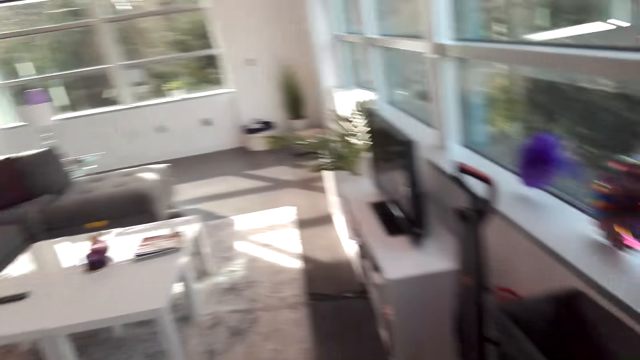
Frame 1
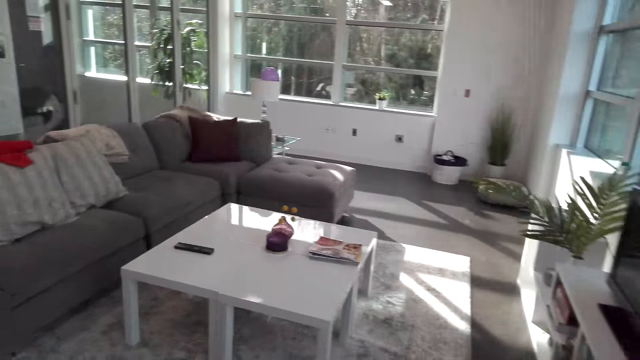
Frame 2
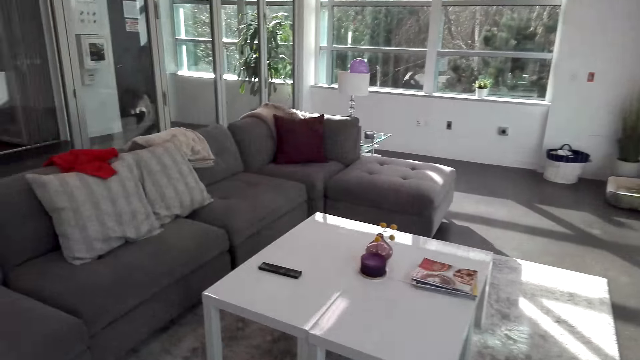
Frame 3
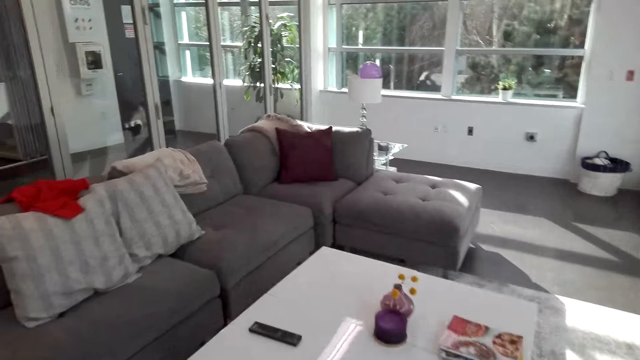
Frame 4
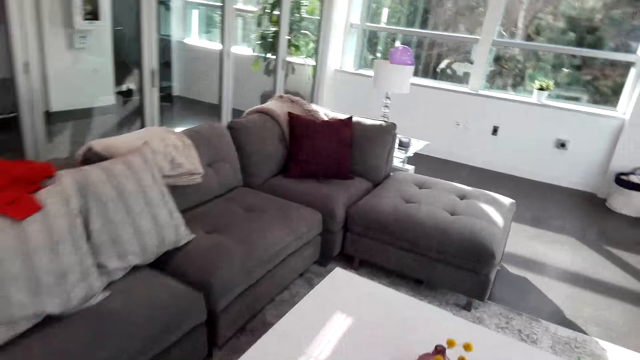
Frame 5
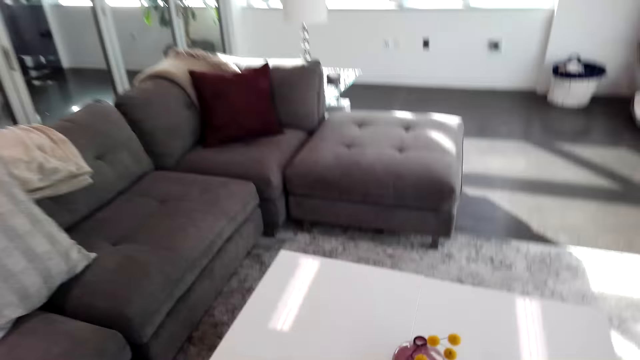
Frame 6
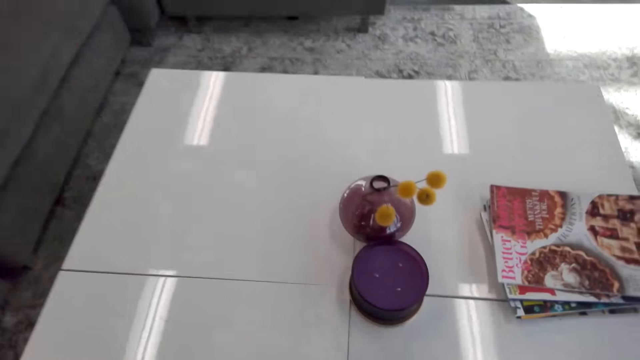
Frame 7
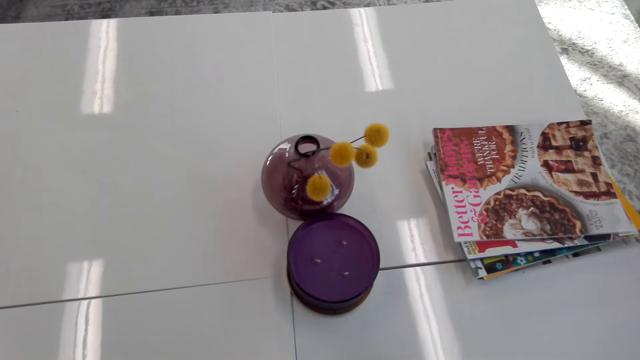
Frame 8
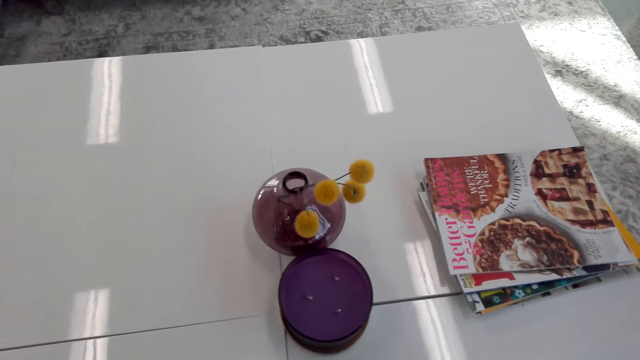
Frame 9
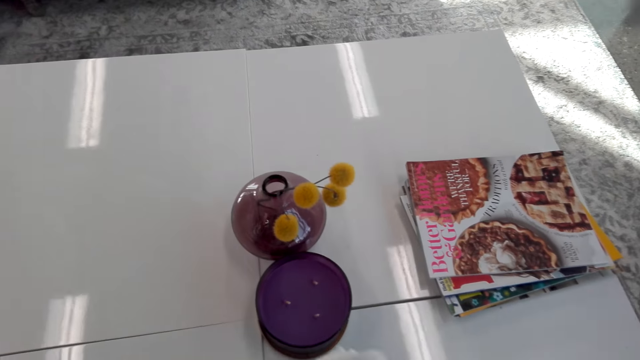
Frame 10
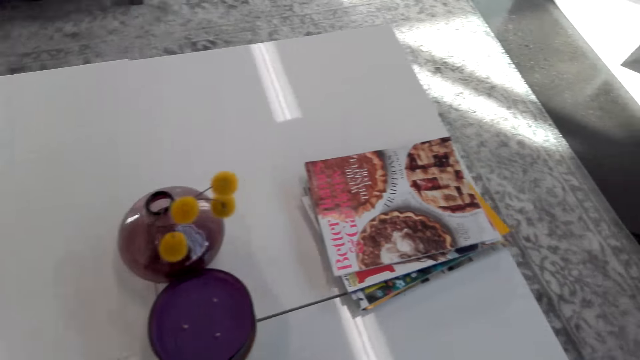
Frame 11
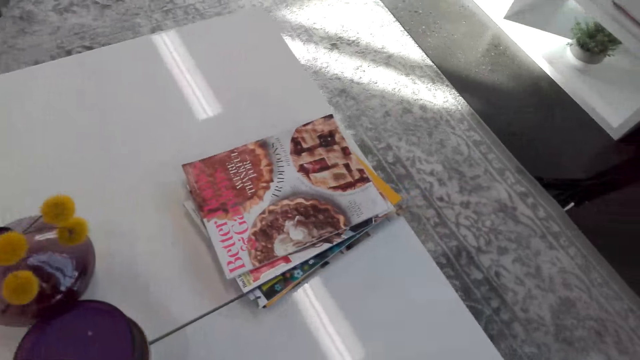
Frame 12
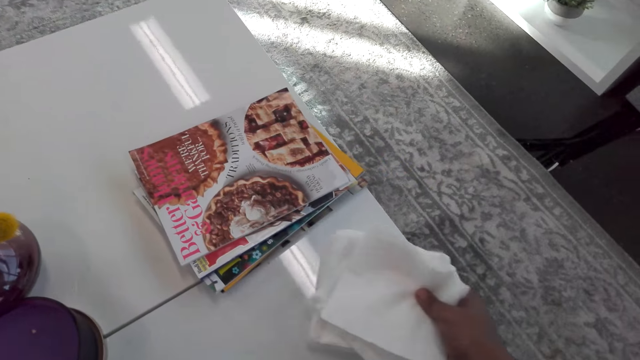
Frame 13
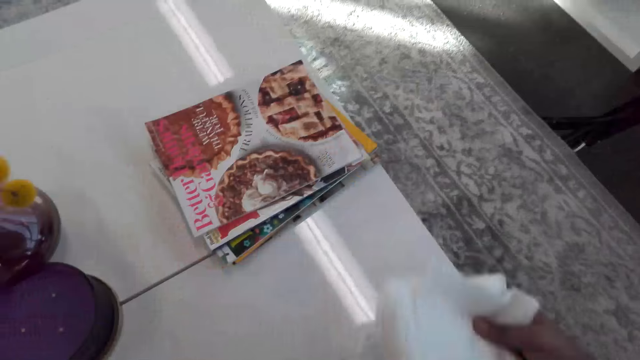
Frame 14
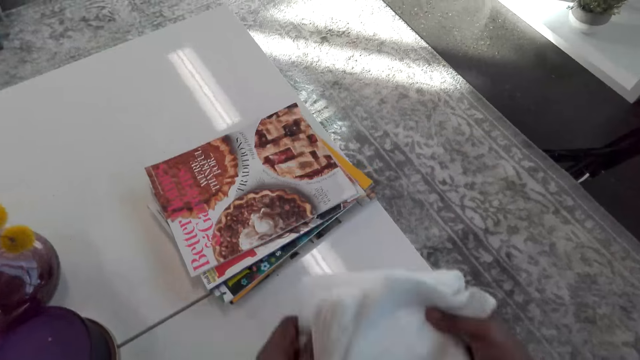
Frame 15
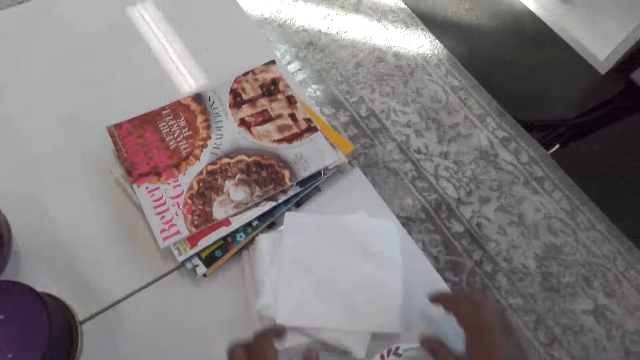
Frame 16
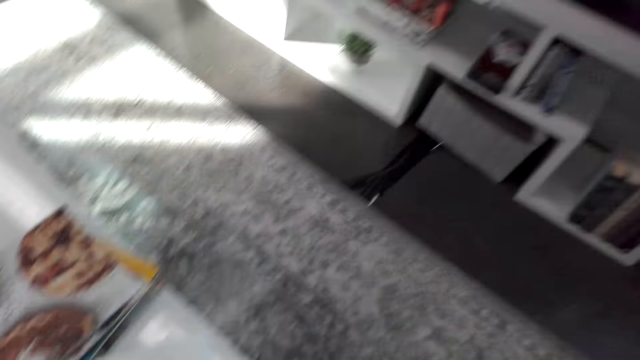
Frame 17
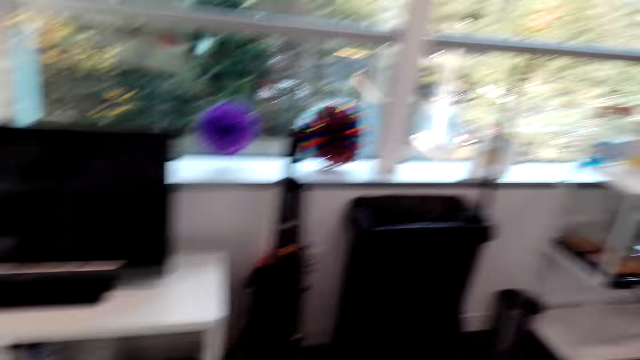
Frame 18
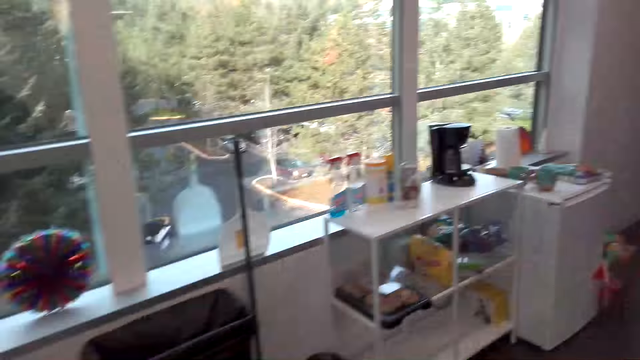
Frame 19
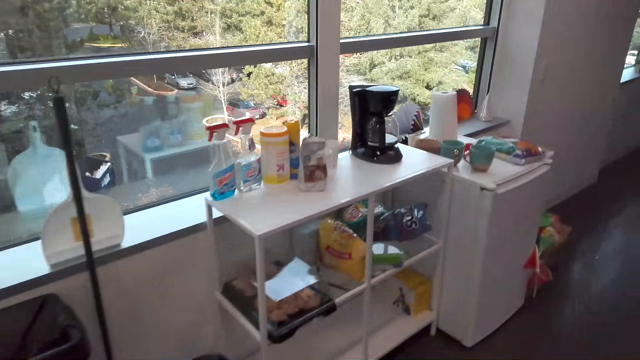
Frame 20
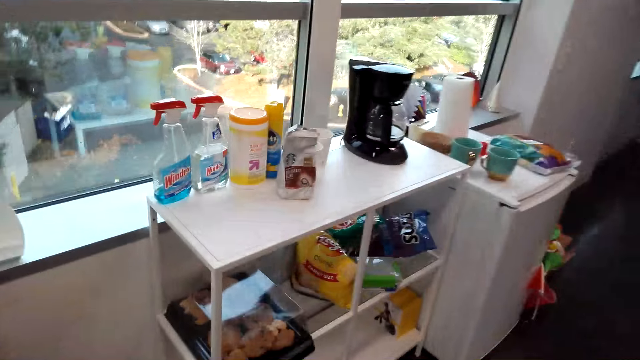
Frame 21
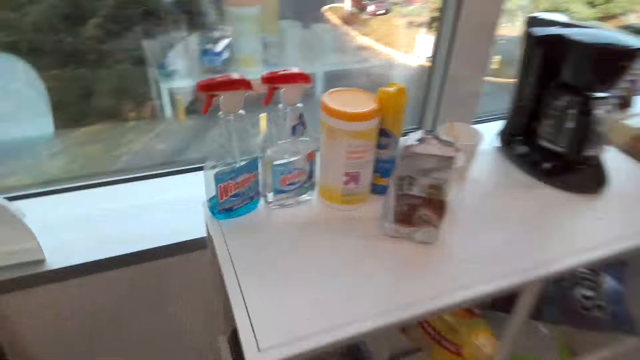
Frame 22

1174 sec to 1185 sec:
The camera wearer walks in the house. They put the serviette on the table. They walk in the house.

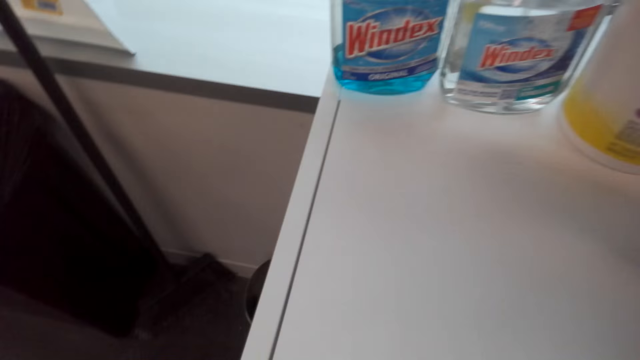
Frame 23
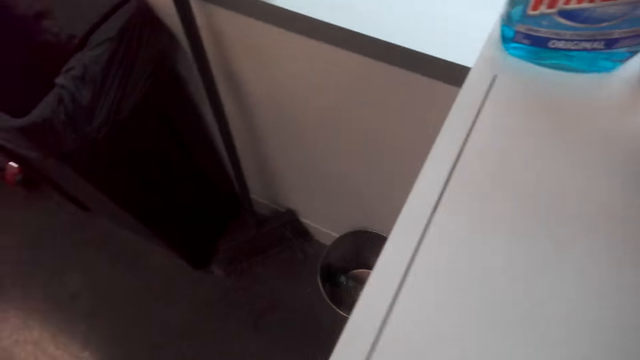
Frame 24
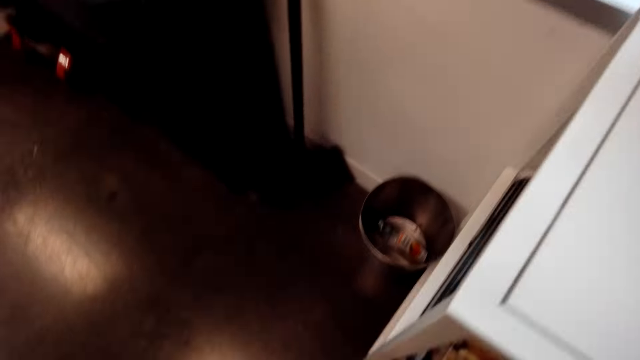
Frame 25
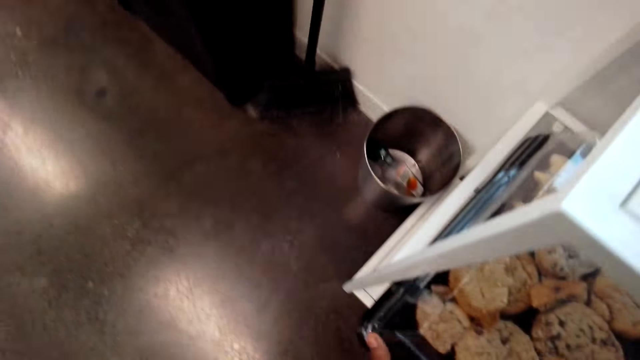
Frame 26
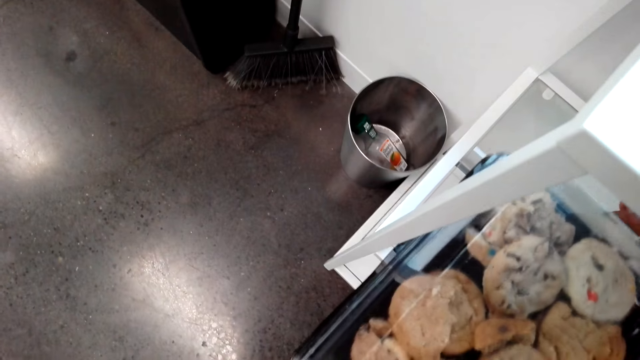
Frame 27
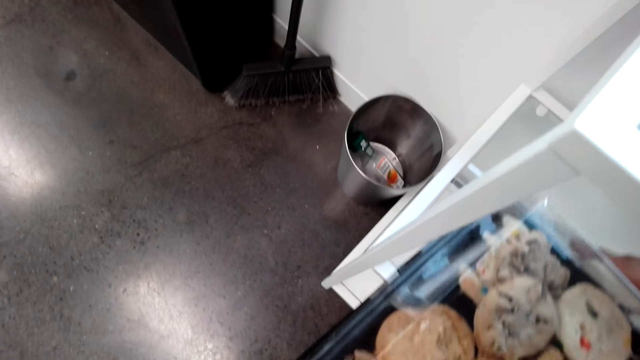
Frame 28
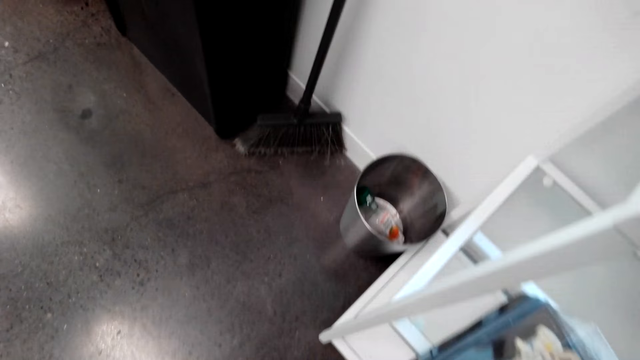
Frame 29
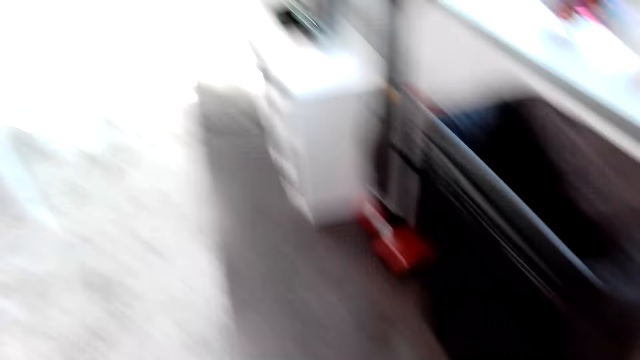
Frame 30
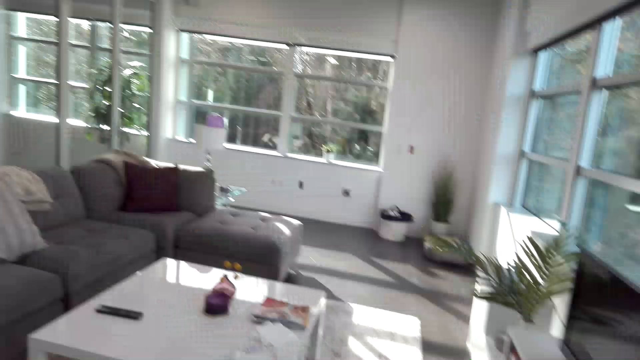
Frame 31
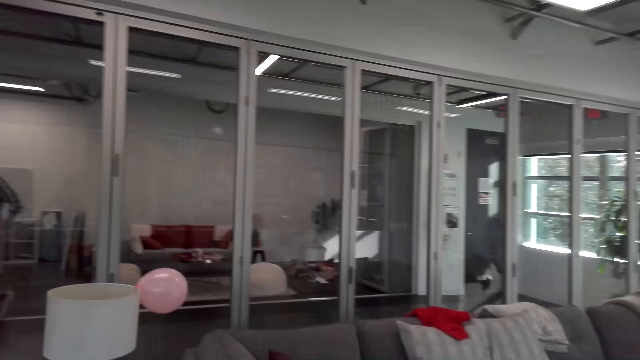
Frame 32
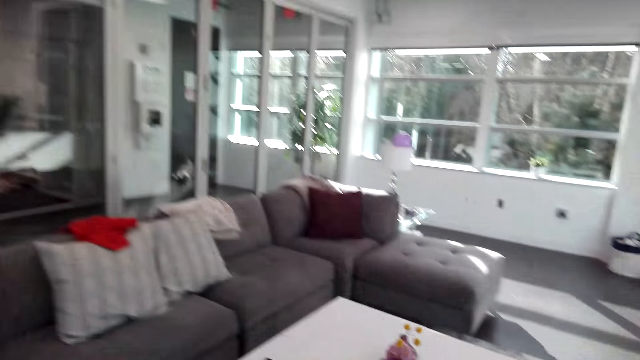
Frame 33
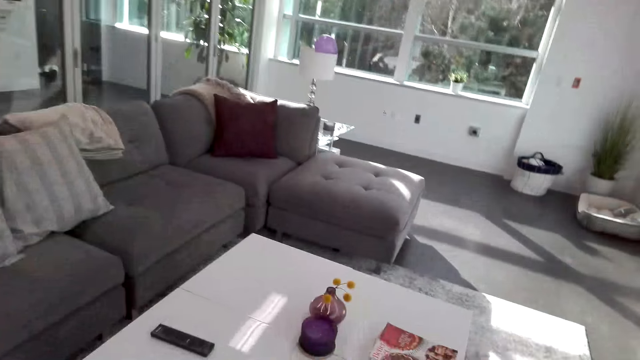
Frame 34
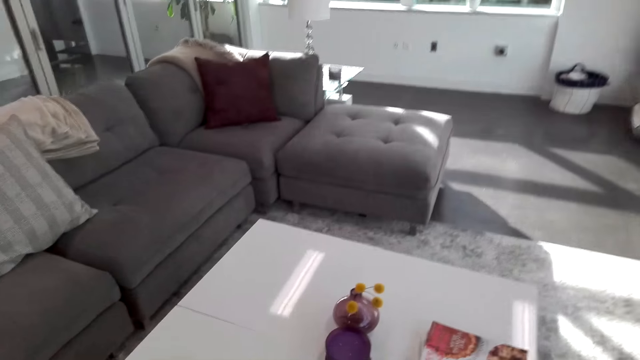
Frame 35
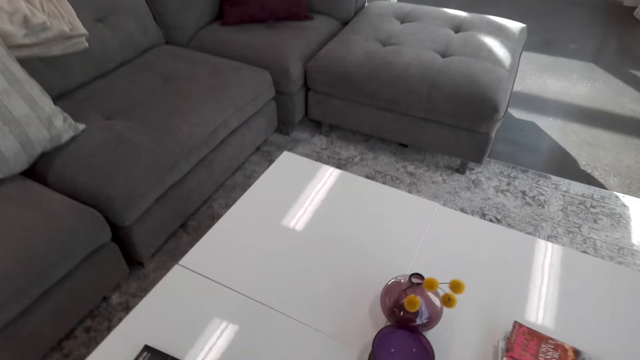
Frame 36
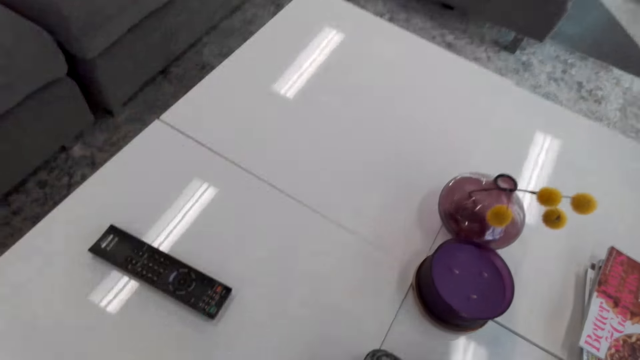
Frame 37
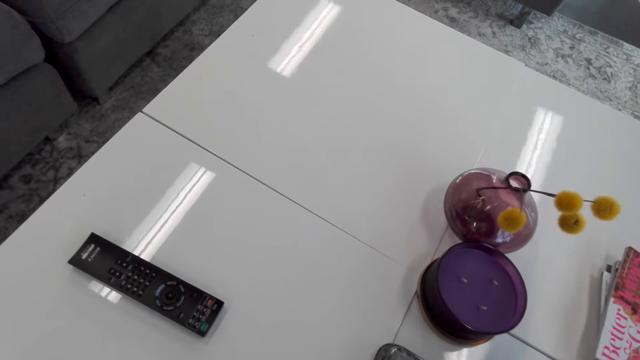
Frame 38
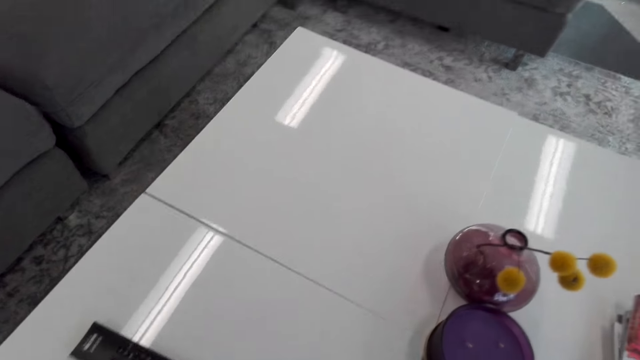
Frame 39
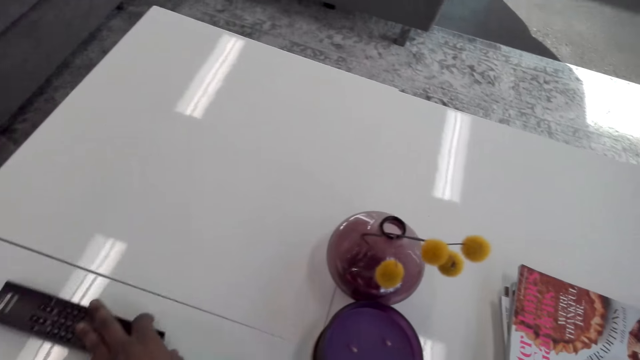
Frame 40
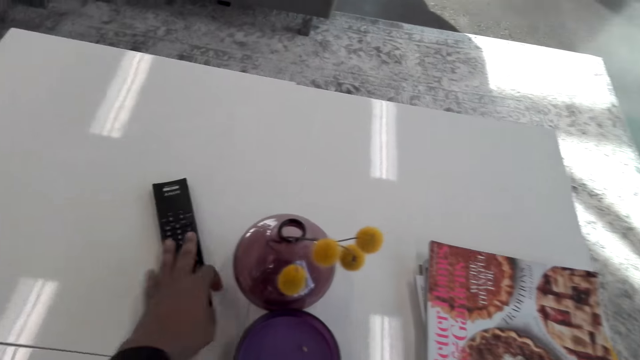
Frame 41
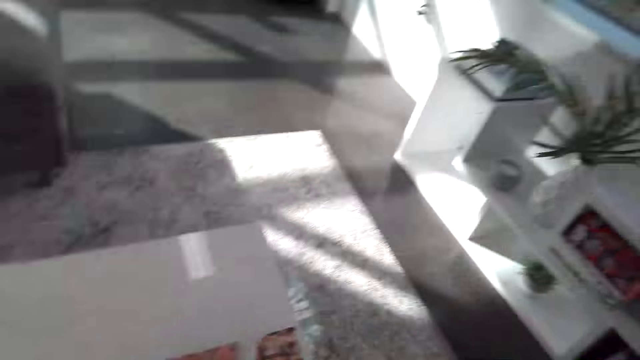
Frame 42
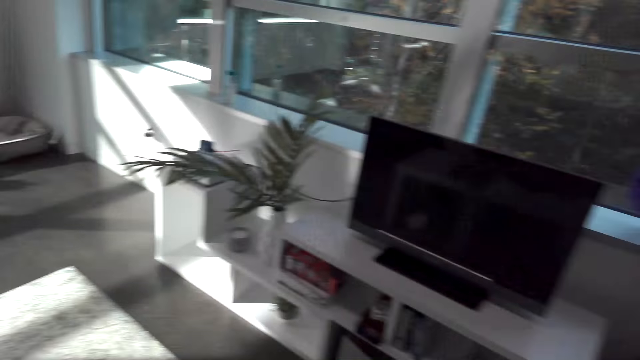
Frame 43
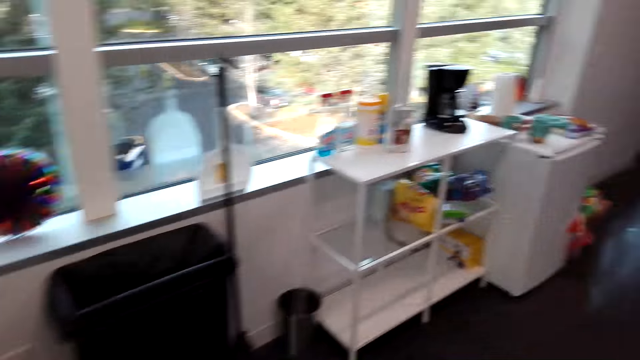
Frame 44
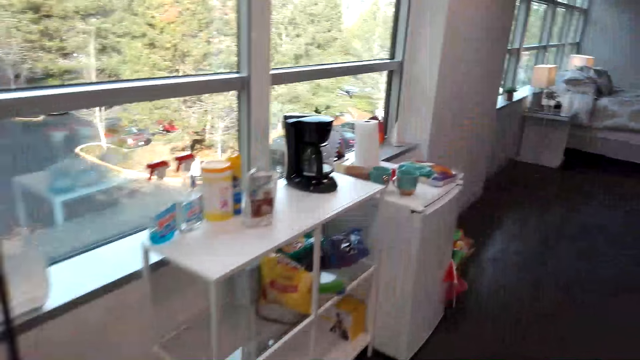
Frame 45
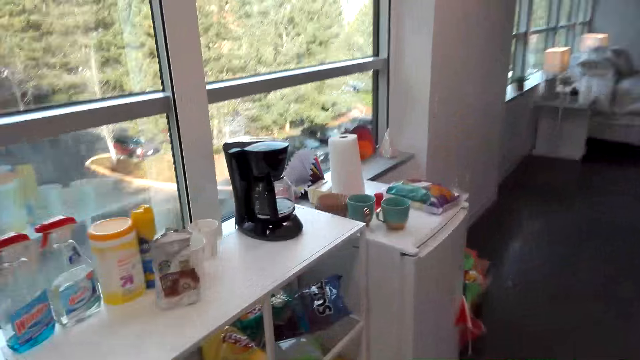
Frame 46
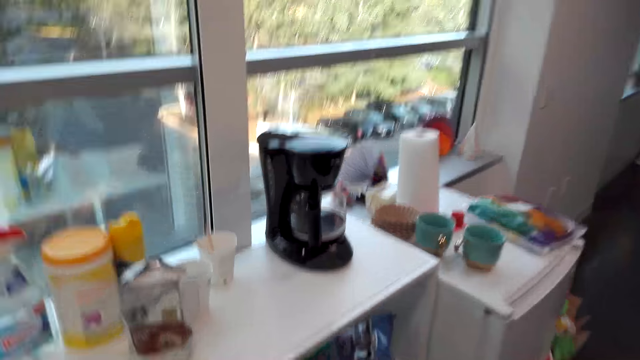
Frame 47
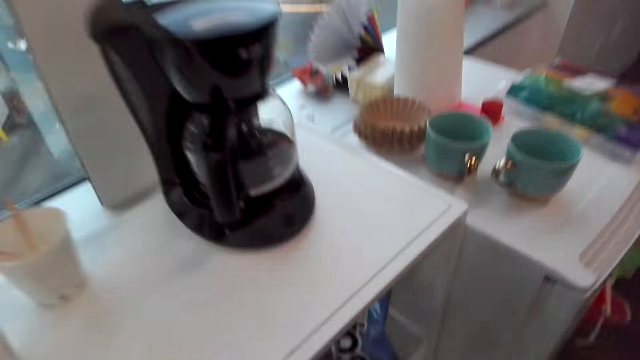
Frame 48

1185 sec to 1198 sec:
The camera wearer picks up the tray with both hands from the cupboard. They walk in the house. They put the tray on the table. They move the remote on the table. They walk in the house.
